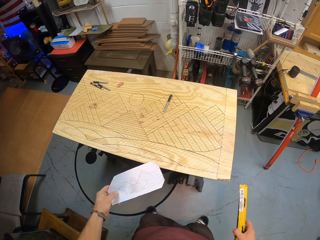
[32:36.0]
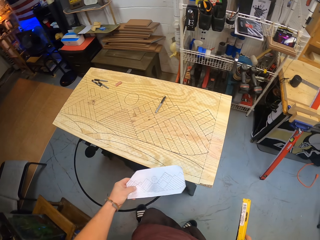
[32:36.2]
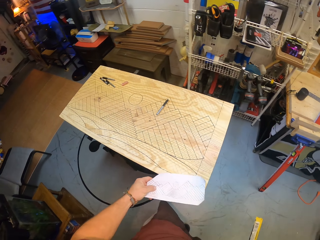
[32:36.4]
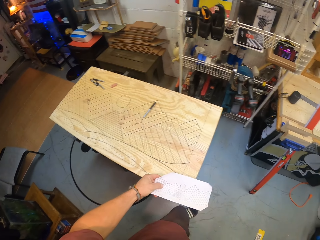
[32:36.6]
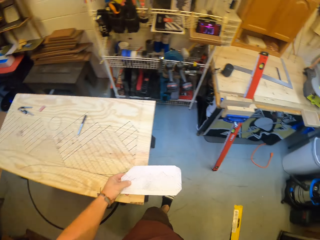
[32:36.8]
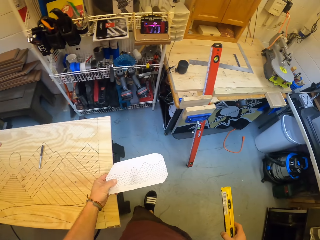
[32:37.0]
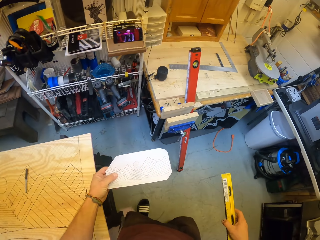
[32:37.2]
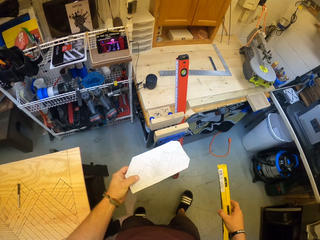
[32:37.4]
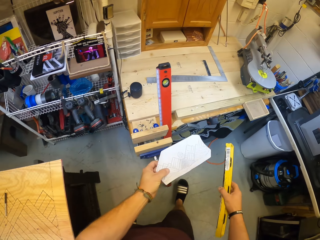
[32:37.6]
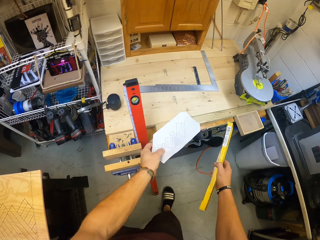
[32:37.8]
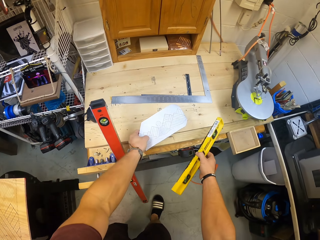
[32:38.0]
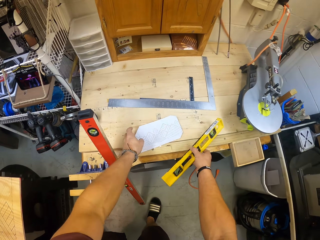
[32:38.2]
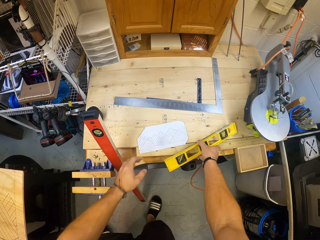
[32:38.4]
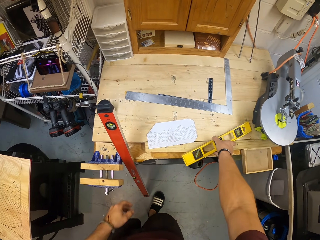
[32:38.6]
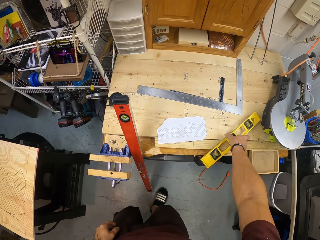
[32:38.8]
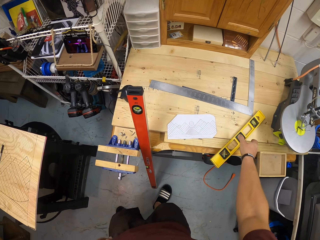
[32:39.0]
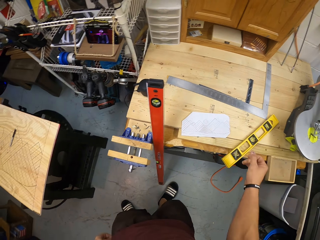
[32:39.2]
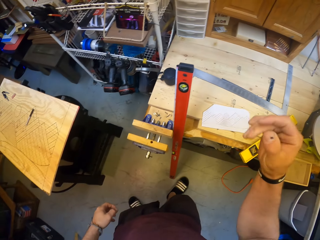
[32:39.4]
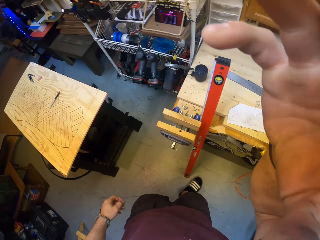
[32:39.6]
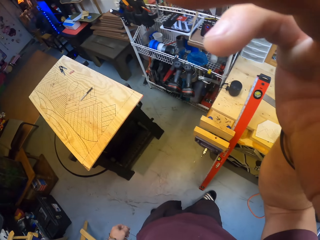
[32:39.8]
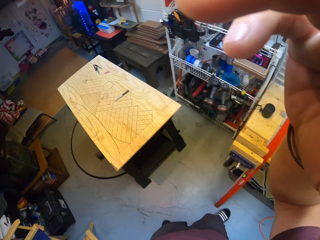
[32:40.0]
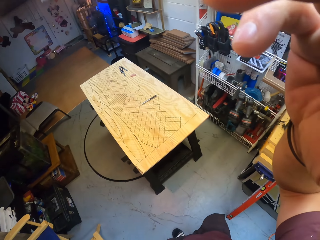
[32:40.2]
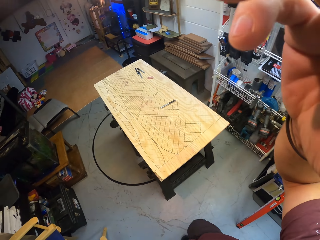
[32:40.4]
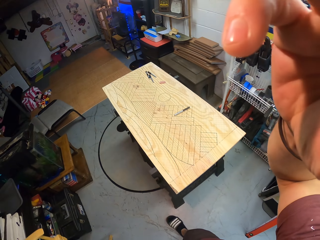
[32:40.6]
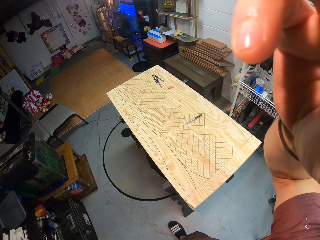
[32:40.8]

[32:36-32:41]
The camera wearer walks around. He drops the paper on a table with his left hand. He drops the line level on the table with his right hand. He touches a camera head strap on his head. He lifts the hand.
